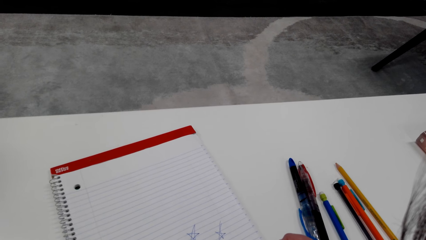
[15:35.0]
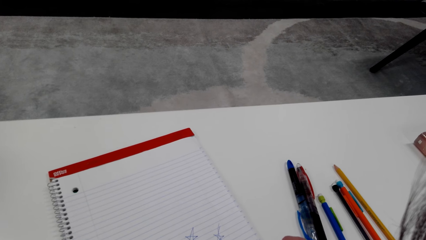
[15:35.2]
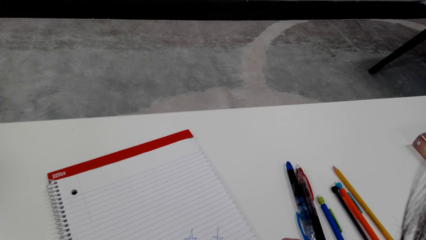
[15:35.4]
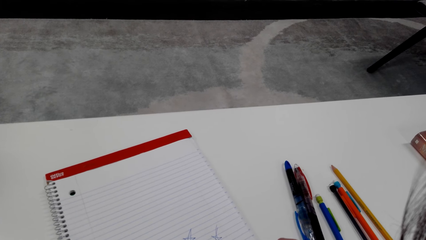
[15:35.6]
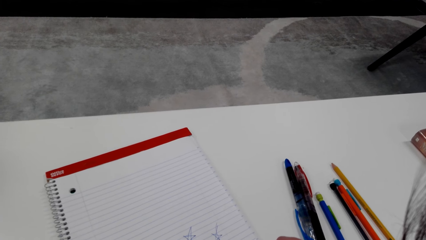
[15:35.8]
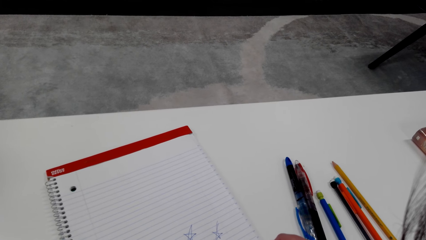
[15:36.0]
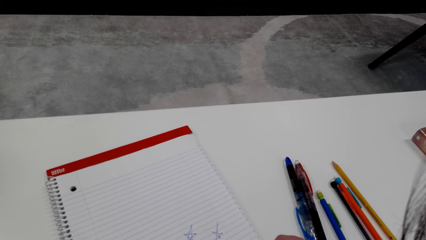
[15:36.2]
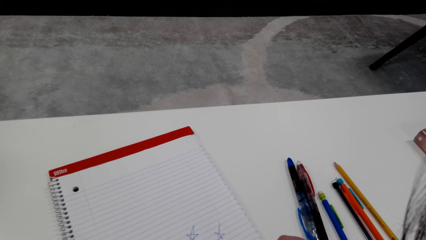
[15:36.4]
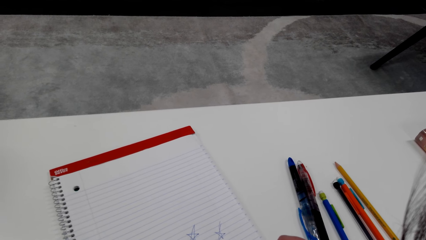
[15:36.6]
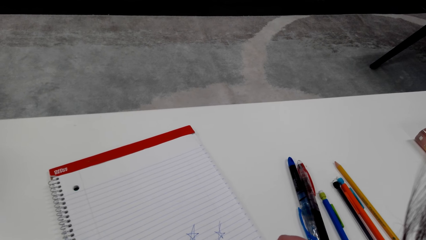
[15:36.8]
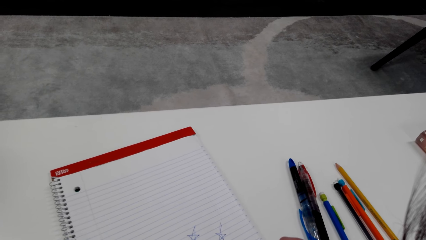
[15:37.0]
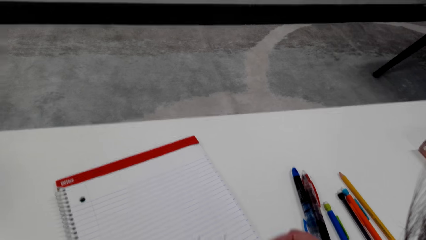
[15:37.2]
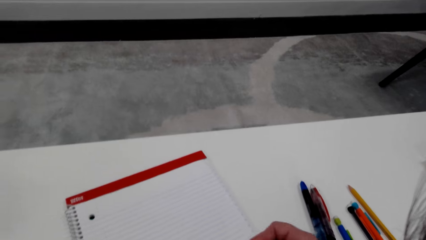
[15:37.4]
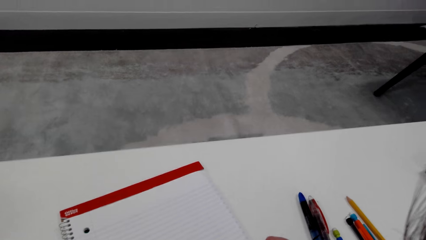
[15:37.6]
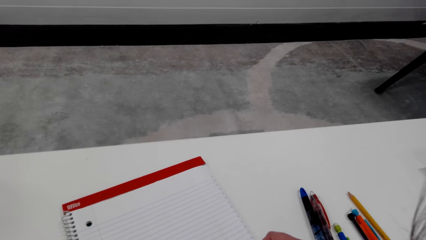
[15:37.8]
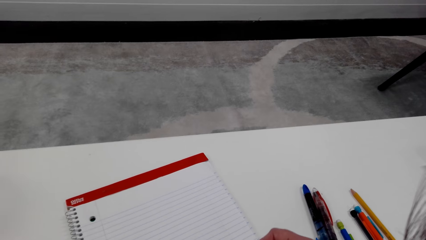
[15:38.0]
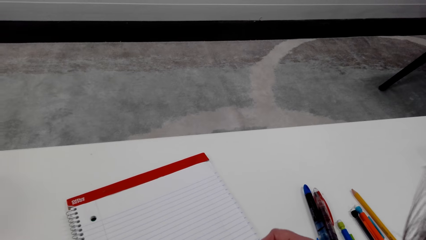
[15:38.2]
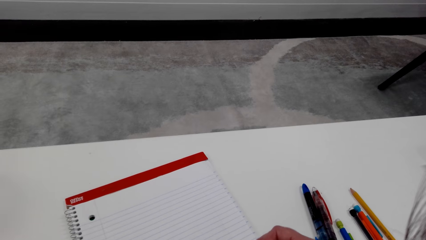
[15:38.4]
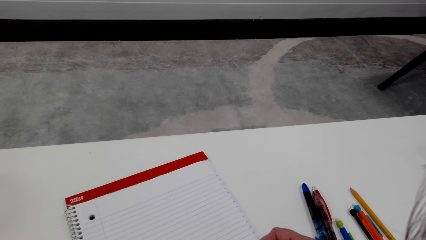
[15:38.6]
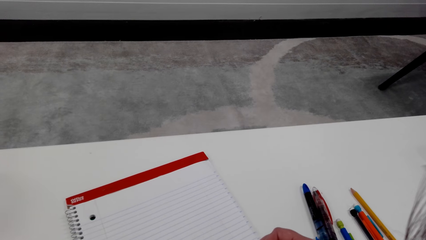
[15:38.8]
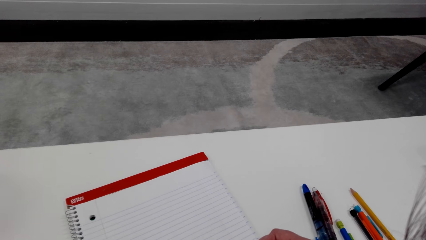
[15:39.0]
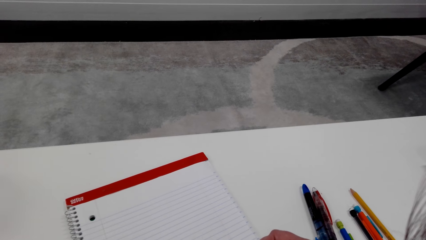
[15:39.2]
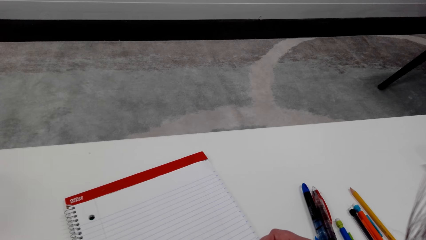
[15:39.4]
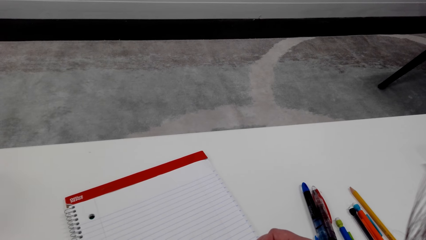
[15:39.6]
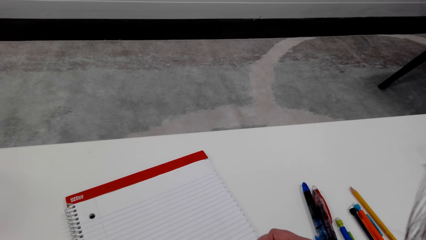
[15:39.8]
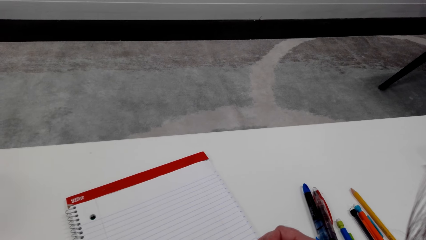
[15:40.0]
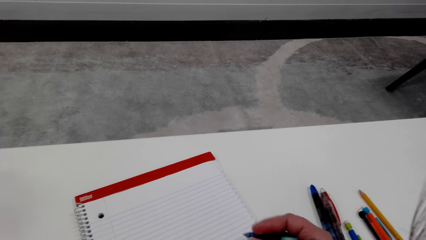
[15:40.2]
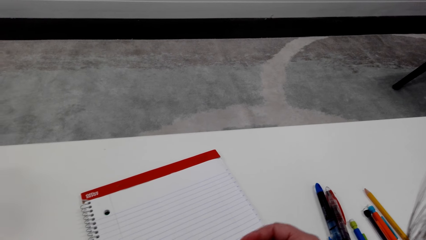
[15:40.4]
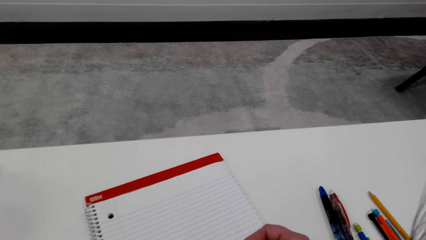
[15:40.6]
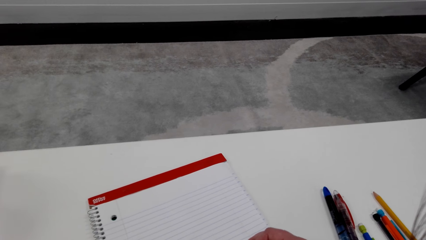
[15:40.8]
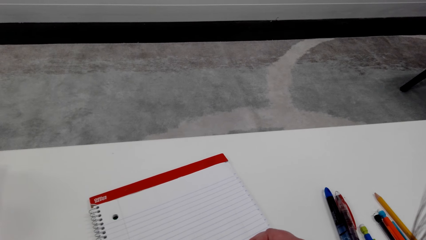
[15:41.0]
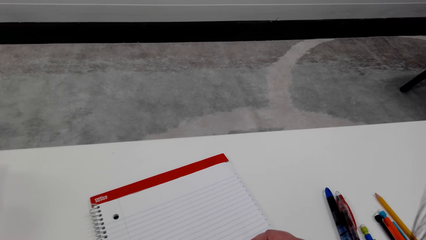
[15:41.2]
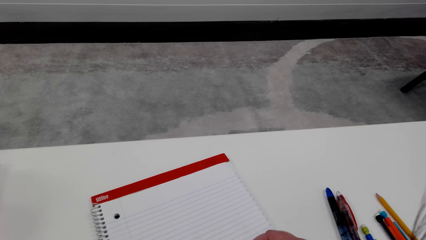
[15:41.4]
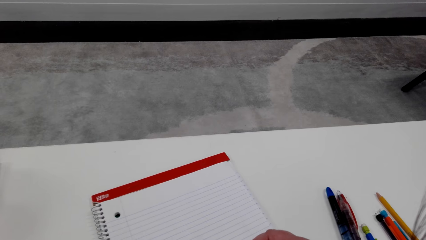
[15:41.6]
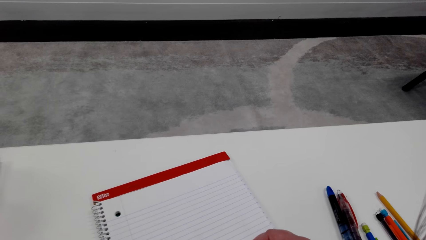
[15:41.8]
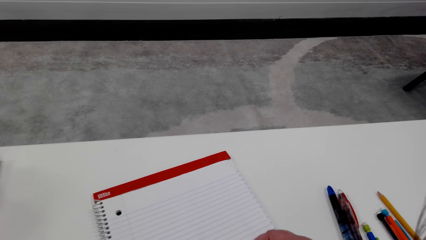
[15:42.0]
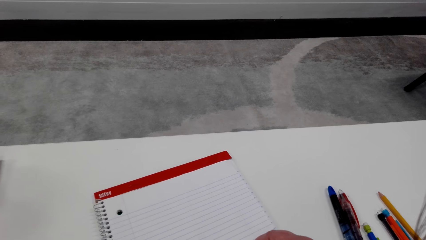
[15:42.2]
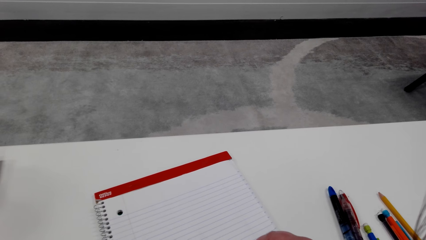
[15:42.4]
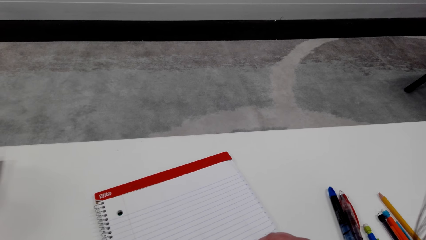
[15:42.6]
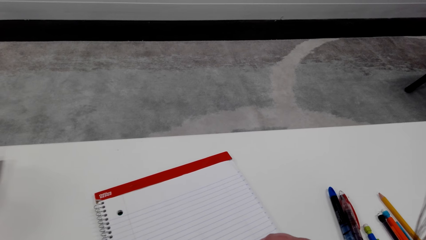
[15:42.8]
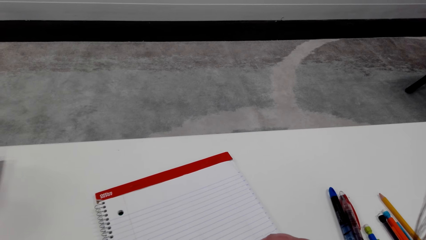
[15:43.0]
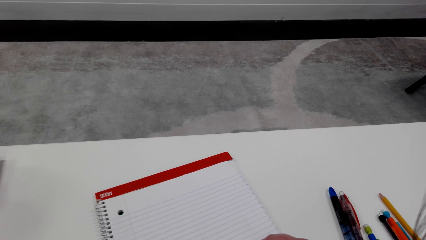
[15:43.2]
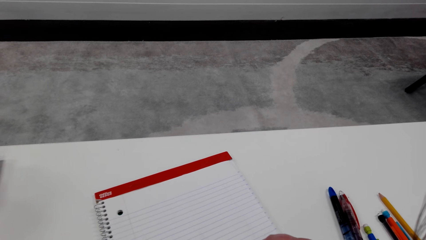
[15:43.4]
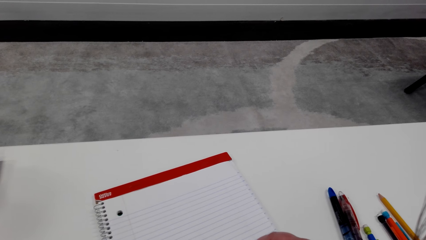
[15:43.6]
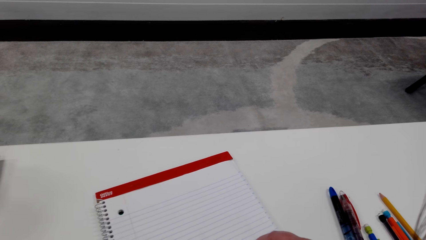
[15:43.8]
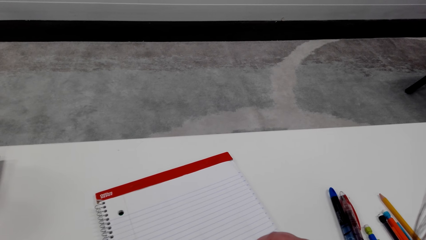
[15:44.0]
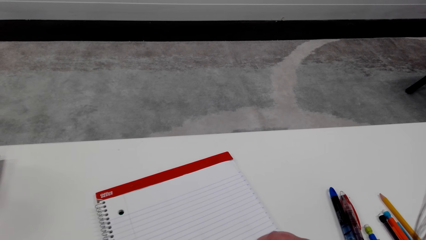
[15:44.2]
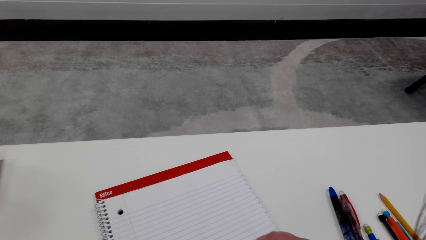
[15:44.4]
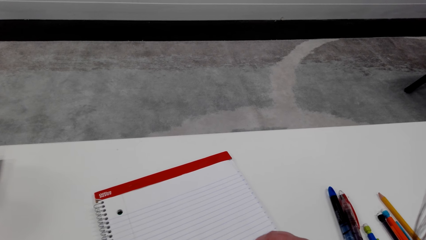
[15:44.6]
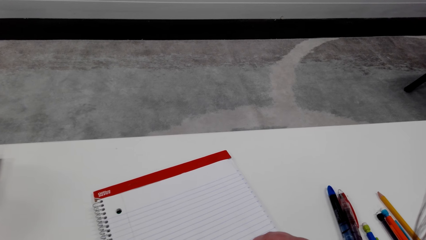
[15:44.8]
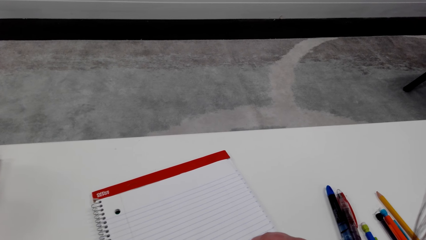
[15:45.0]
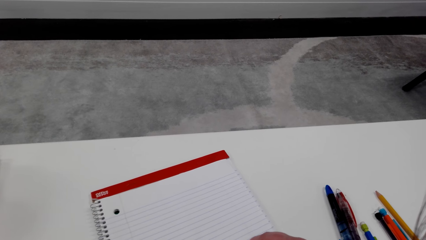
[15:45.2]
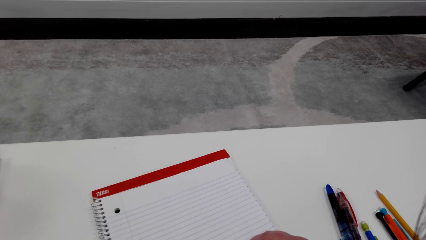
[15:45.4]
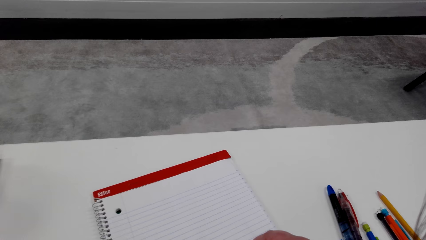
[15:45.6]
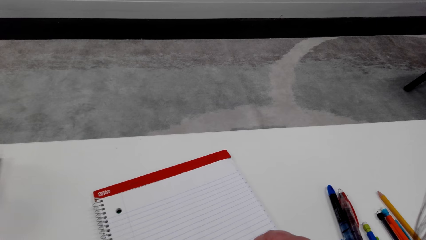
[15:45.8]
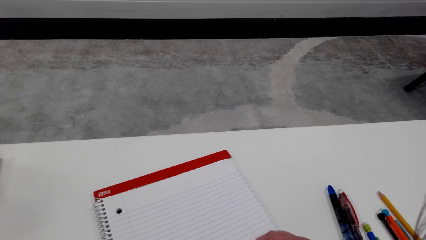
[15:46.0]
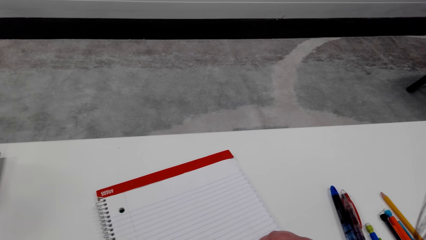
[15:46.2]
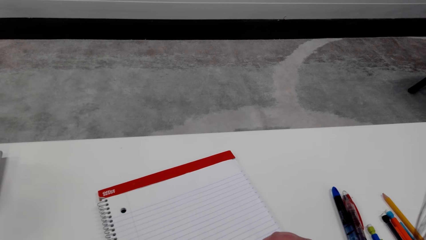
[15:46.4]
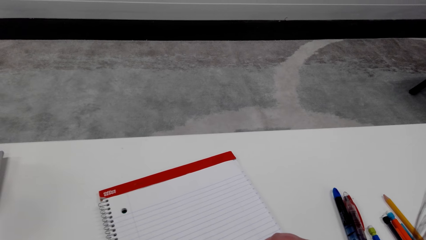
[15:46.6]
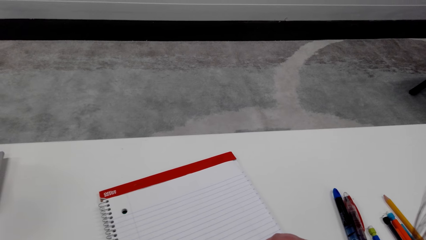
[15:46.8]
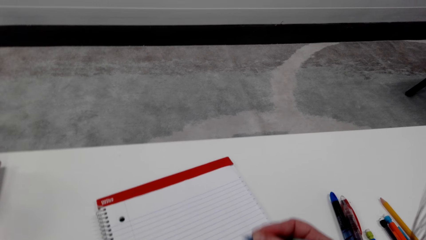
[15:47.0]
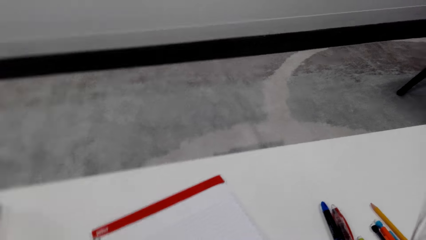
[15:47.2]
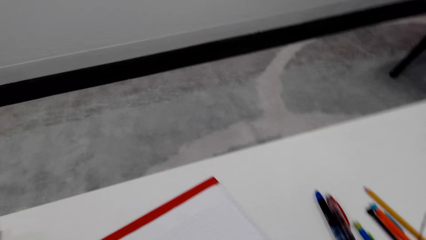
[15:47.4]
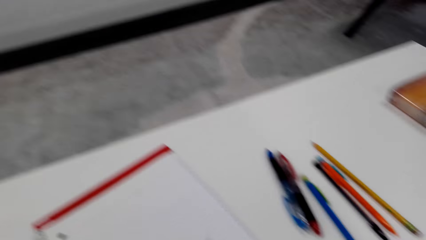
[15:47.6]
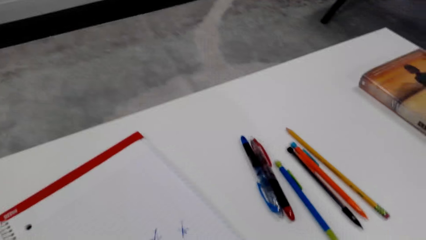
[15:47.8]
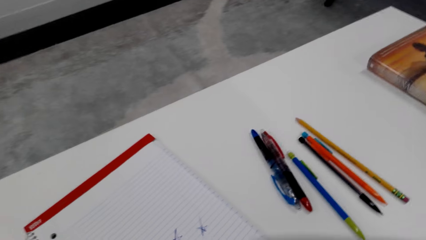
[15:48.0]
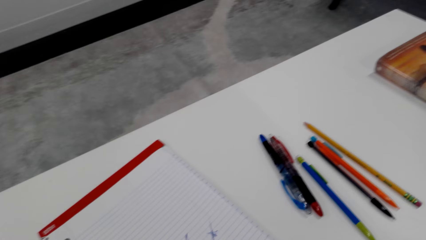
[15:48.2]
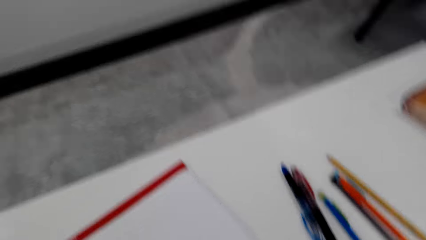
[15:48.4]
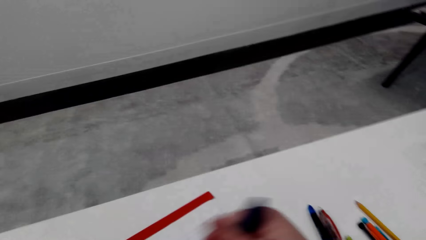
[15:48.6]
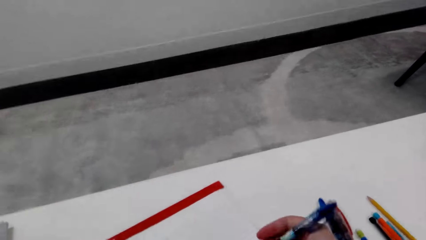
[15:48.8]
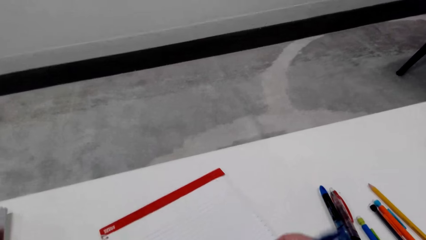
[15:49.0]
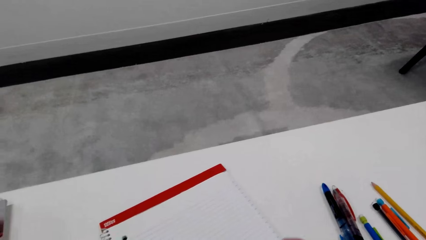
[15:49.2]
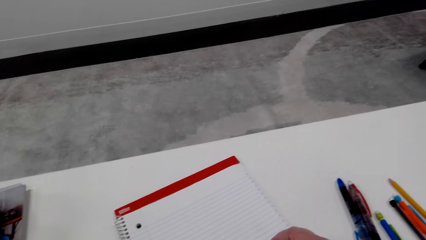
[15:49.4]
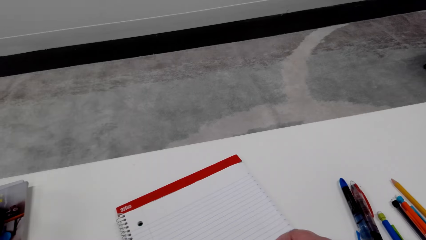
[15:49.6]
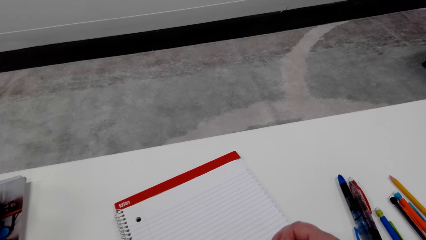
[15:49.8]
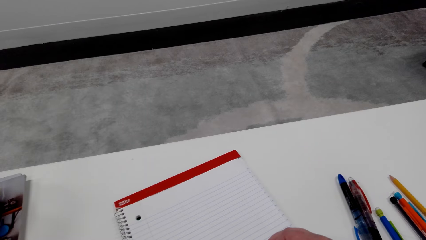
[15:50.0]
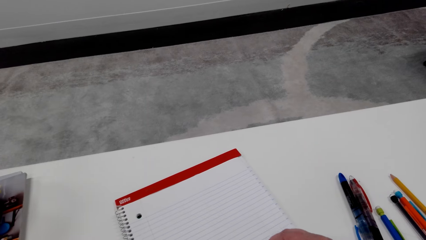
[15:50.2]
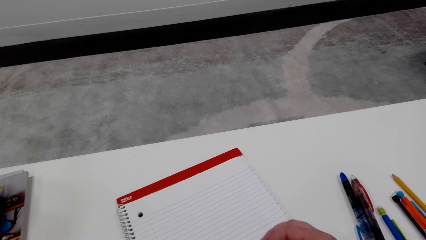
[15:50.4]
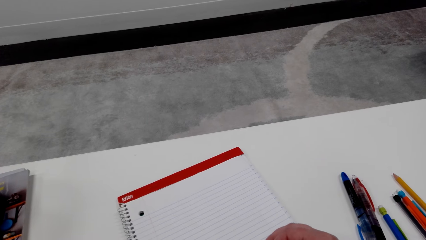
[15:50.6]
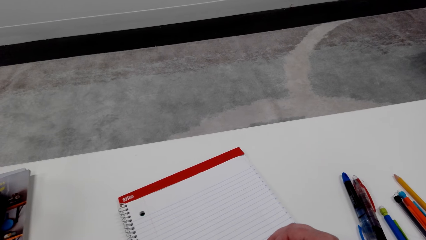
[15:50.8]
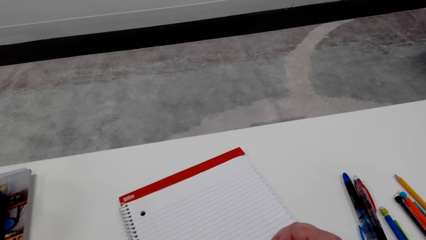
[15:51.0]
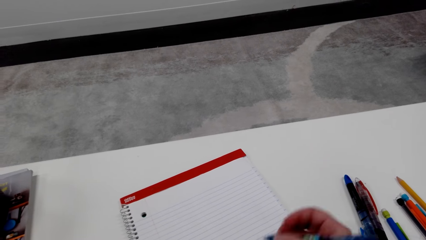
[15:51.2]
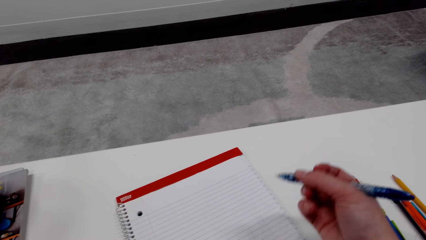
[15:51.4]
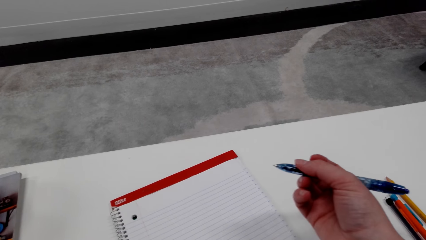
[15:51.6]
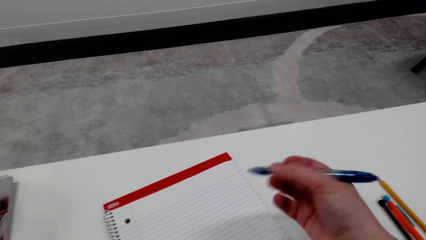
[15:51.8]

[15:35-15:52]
The camera wearer adjusts a pen on her hand. She draws on a book with the pen. She adjusts the pen on her hand. She draws on the book with the pen.
